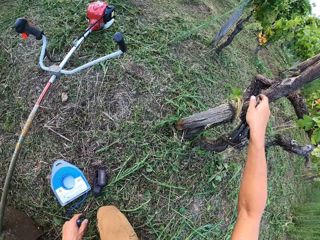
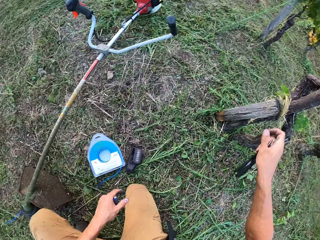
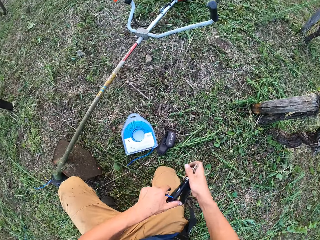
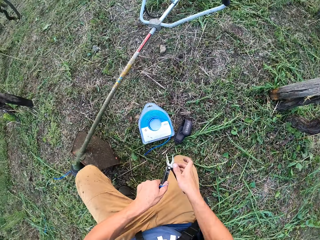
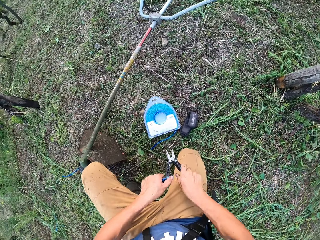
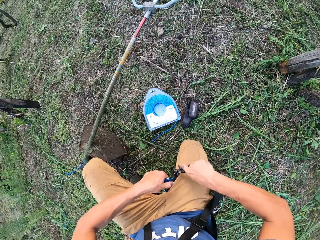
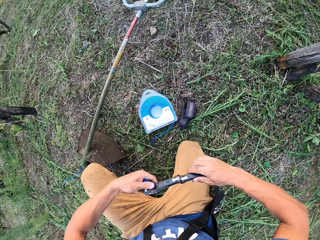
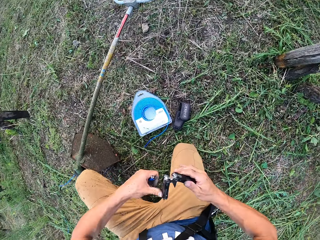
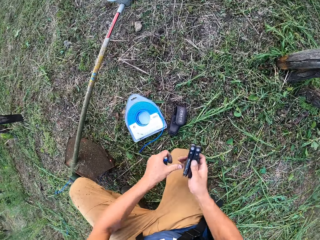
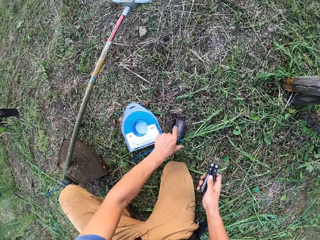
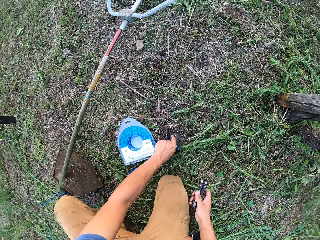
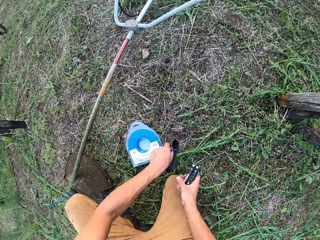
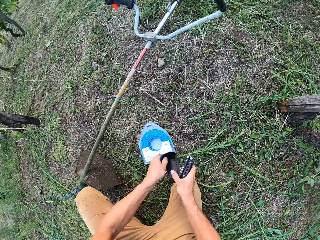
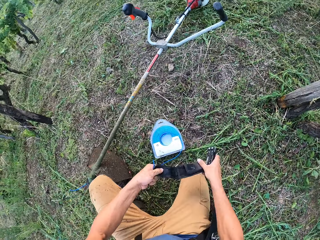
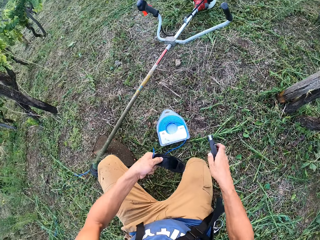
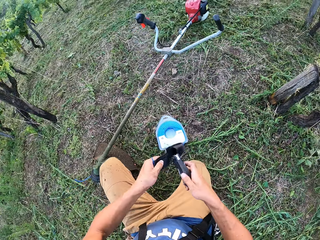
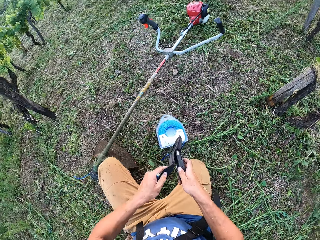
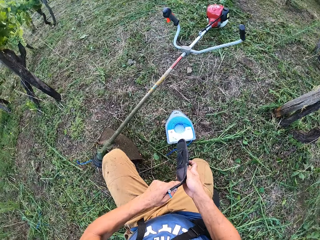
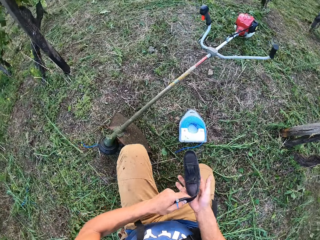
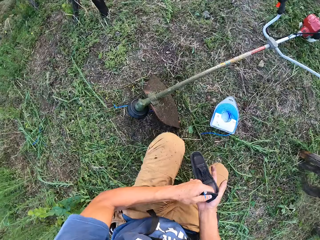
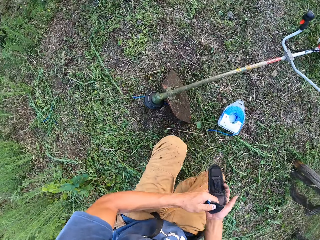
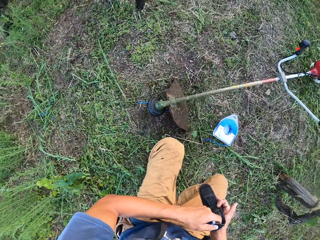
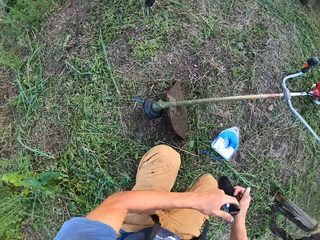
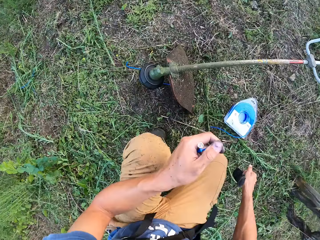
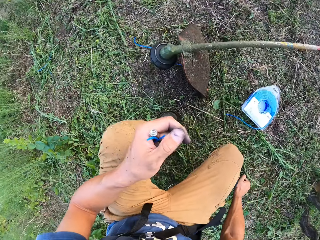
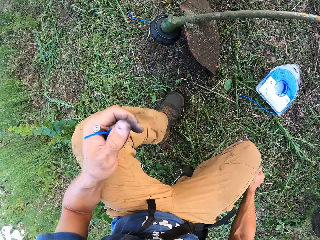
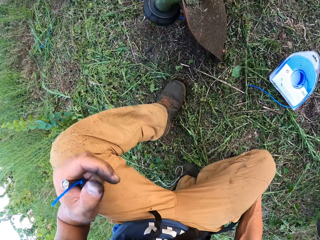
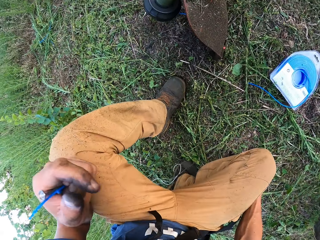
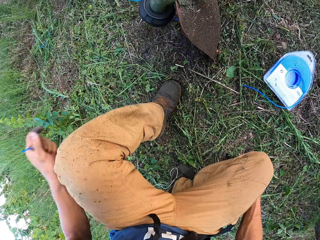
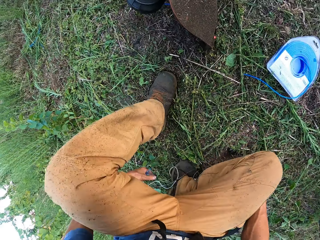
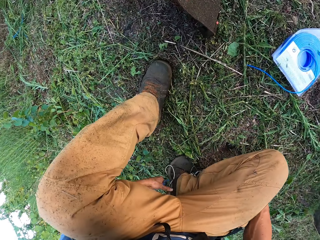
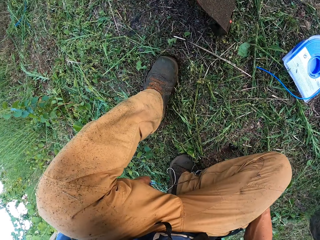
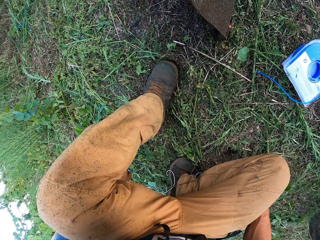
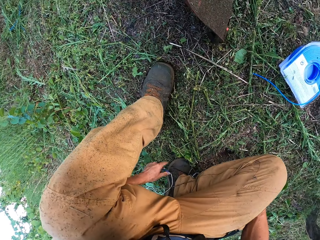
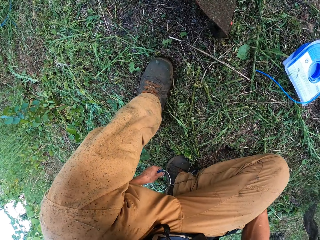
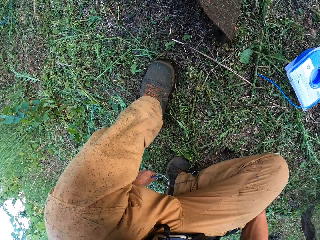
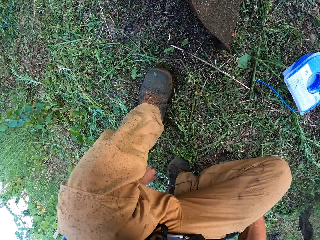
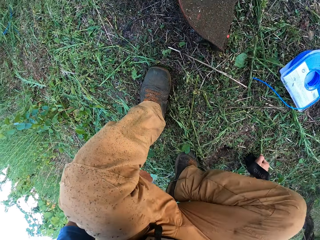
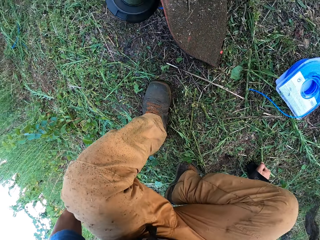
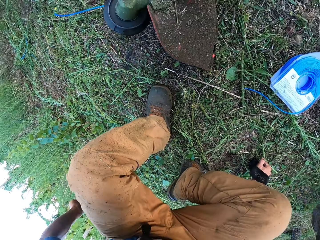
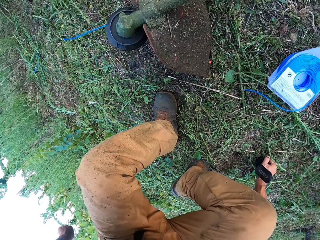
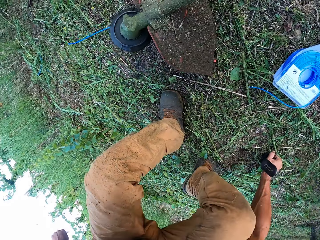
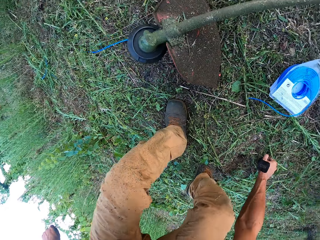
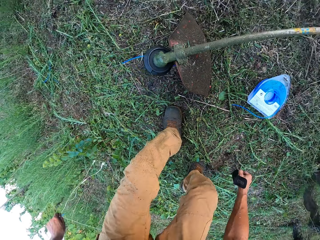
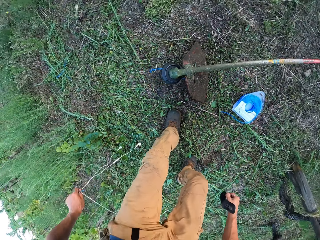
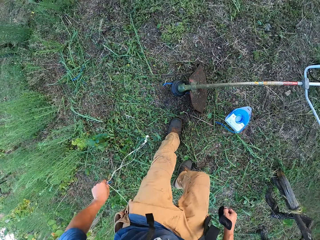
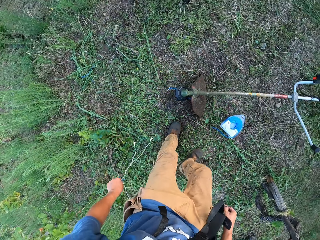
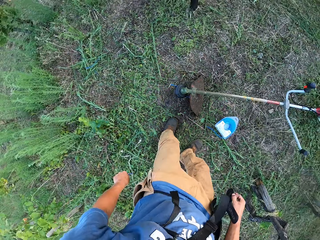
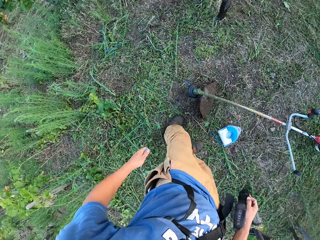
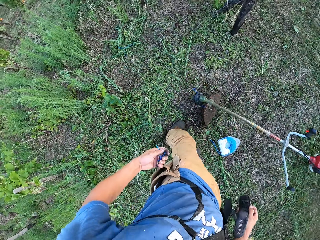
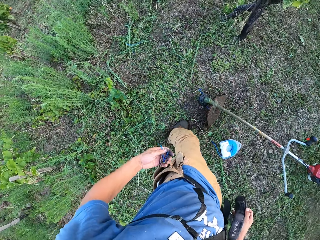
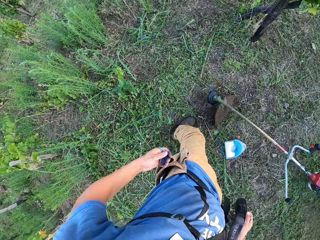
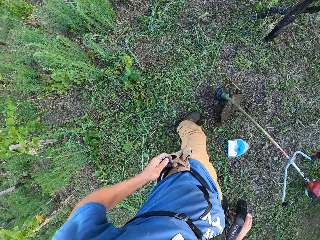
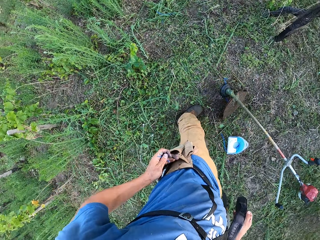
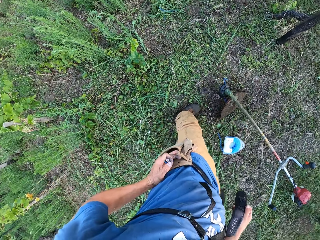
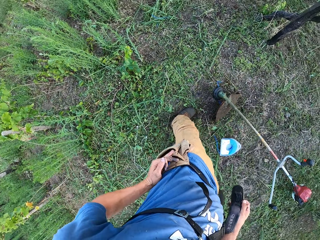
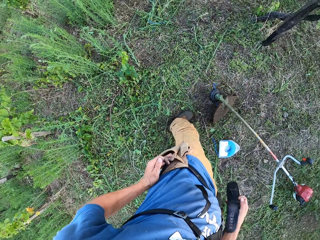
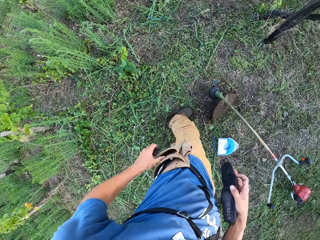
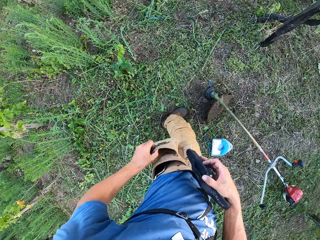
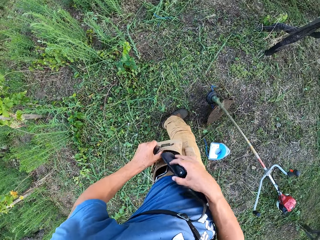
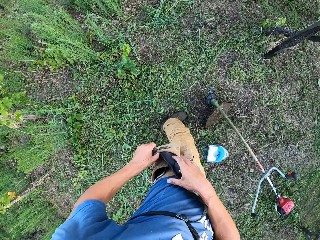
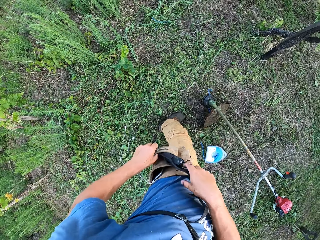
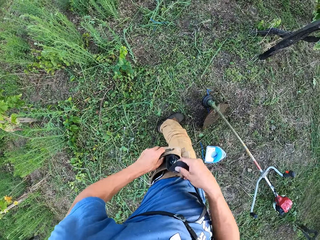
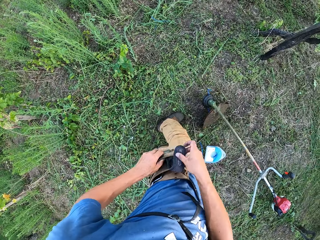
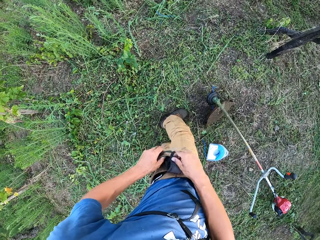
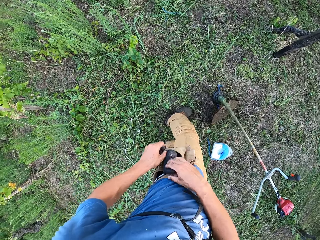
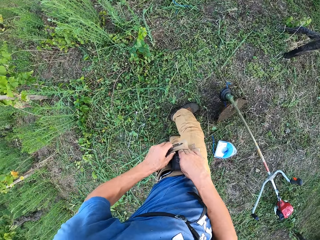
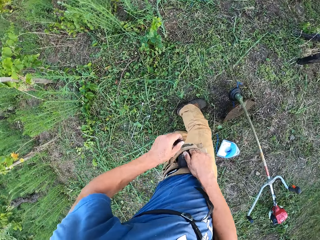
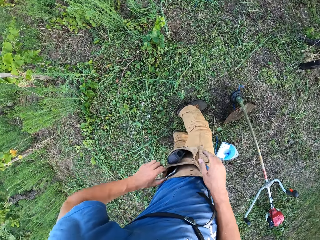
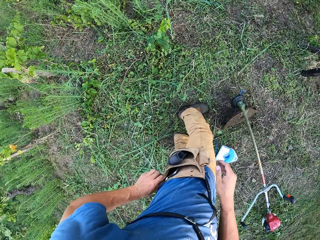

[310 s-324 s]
The camera wearer folds back the trim knife with both hands. He picks the trim knife pouch from the ground with his left hand. He fixes the trim knife into its pouch. He places the pouch on the ground with his right hand. He picks up his earphone from the ground with his left hand. He stands up. He puts the piece of cords into his pocket from his left hand. He puts the trim knife pouch into his pocket from his right hand.

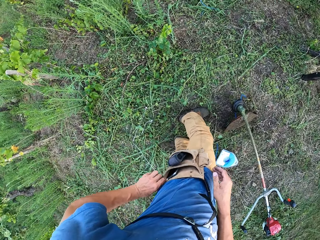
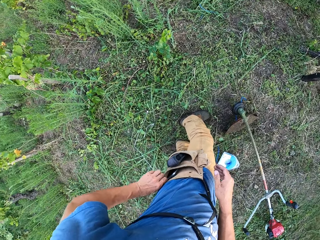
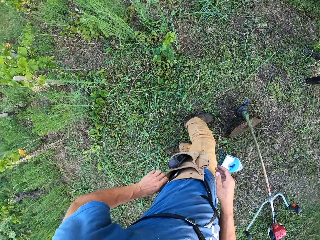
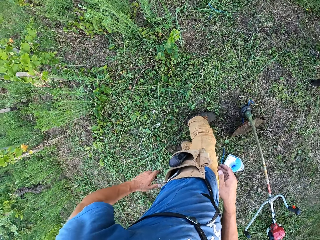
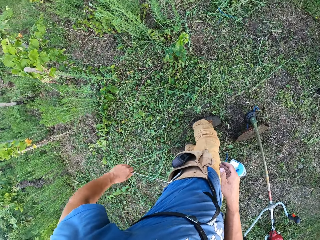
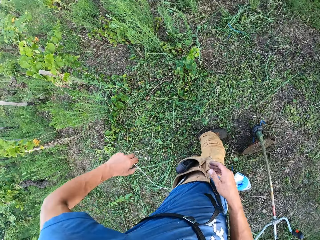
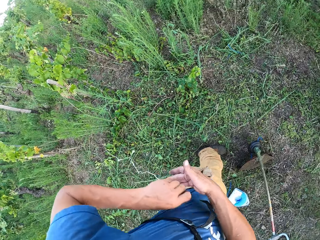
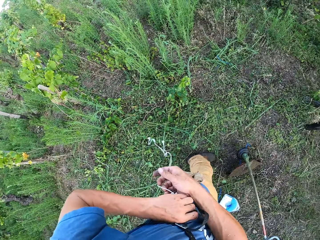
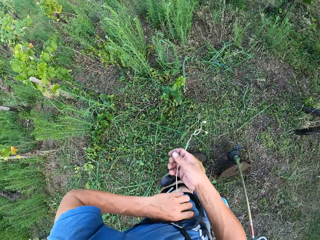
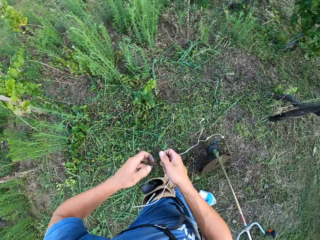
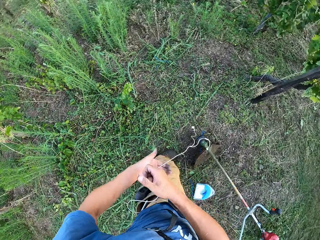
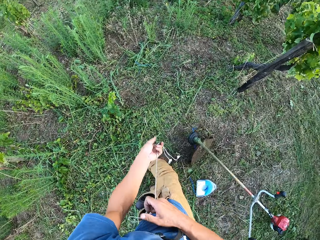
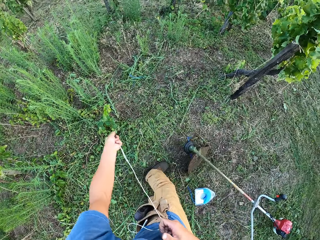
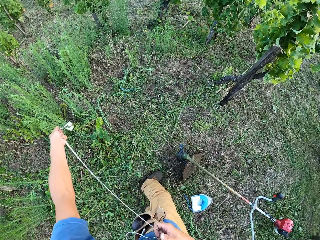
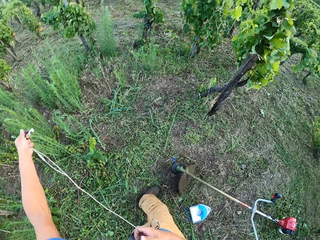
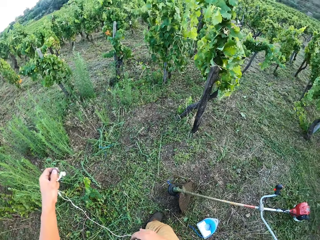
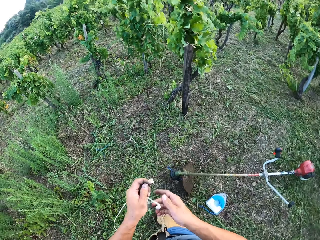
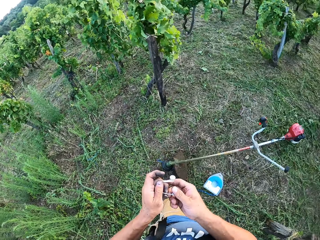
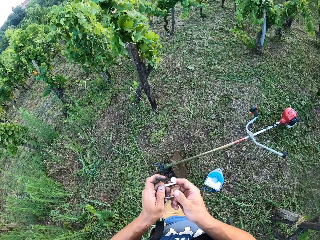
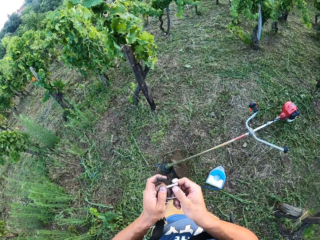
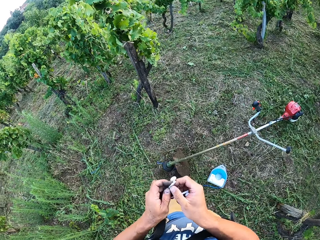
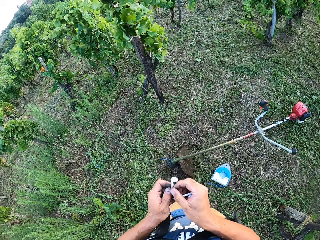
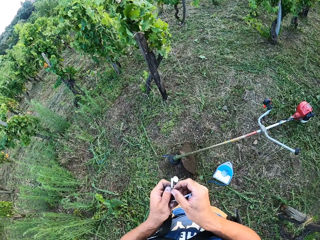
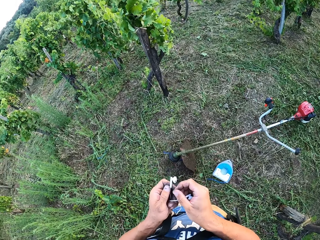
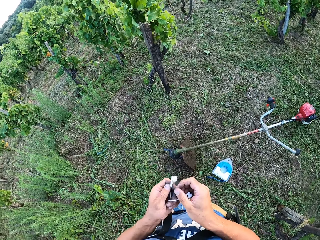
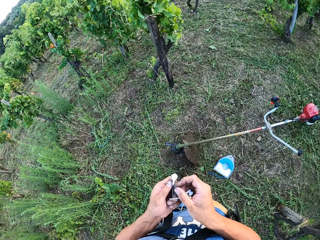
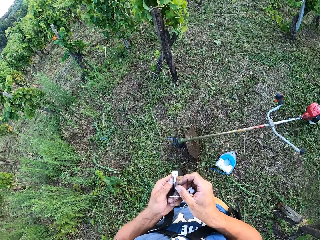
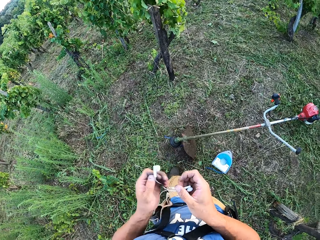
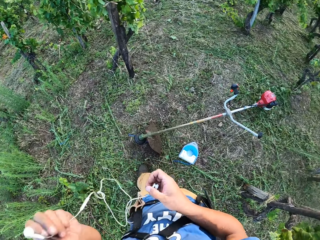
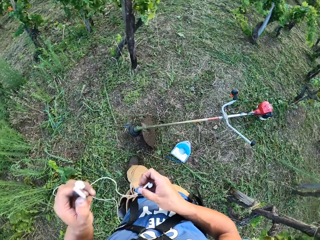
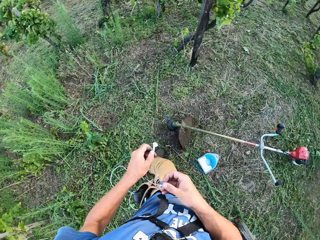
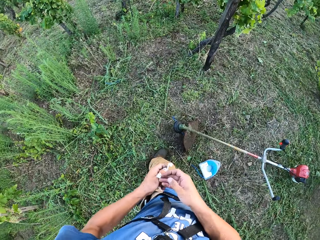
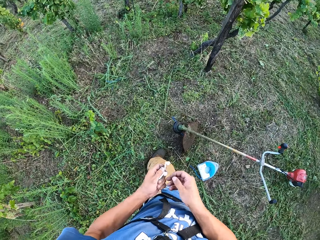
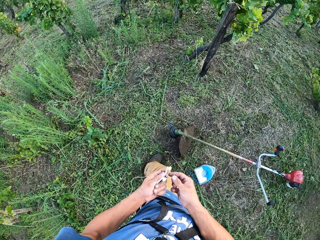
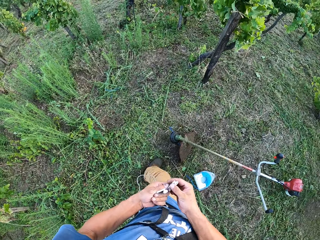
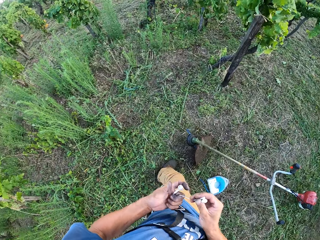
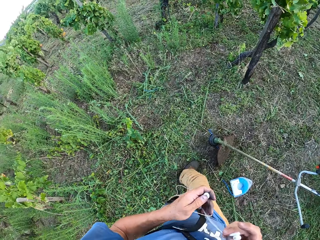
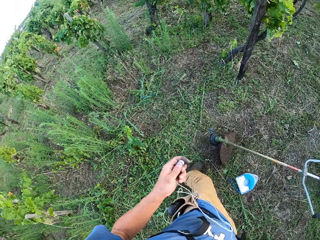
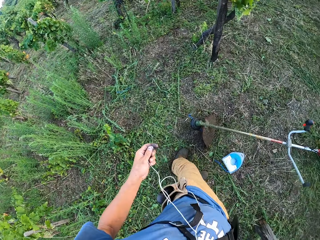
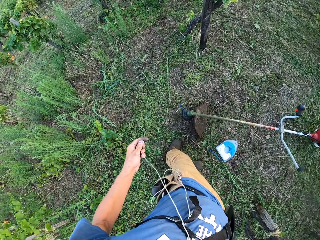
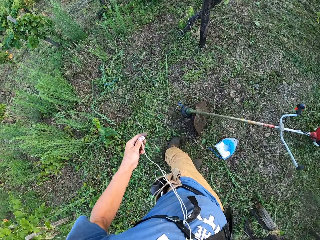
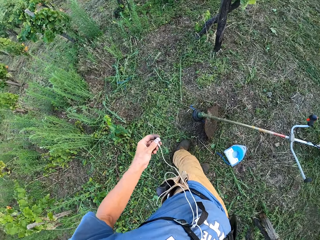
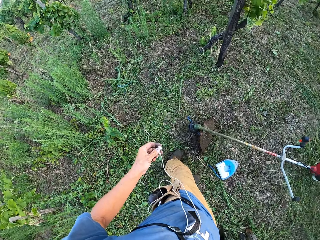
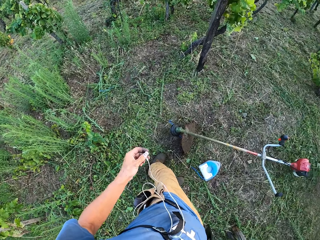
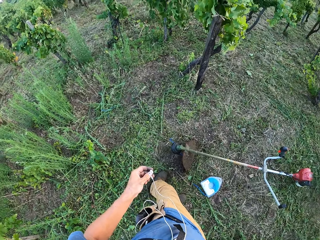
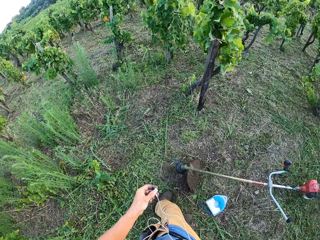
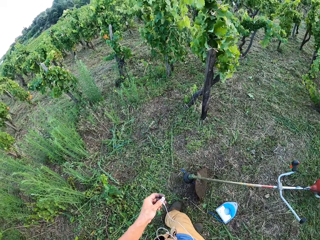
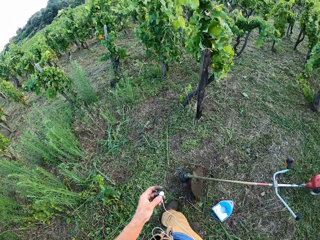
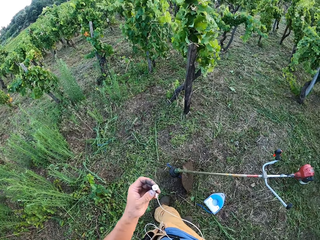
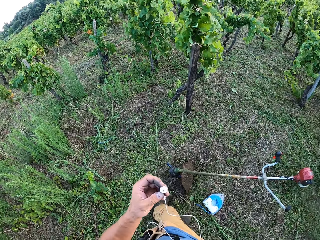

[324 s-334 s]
The camera wearer holds the earphones. He pulls up the cord of his earphones with his left hand. He fixes the earphones in his ears.
